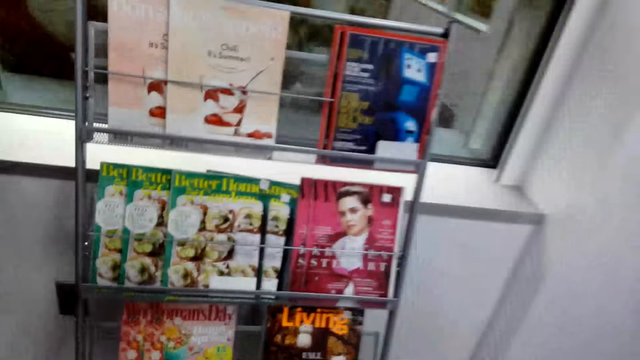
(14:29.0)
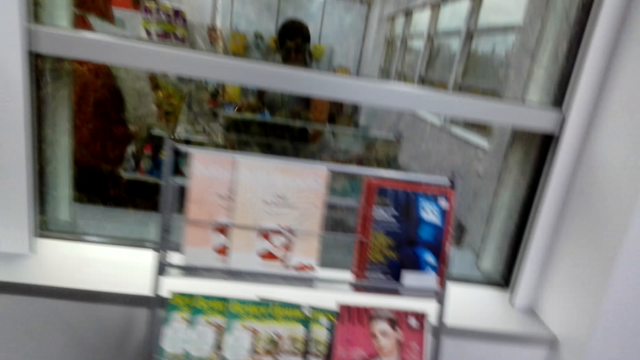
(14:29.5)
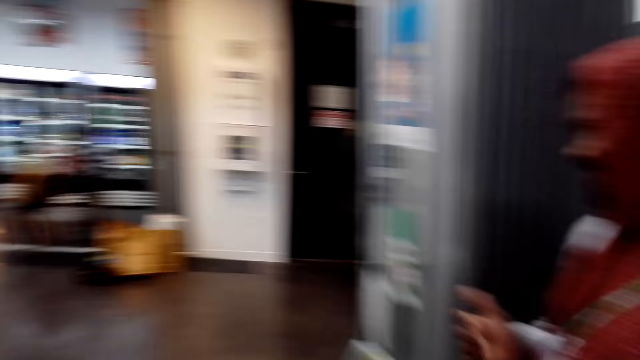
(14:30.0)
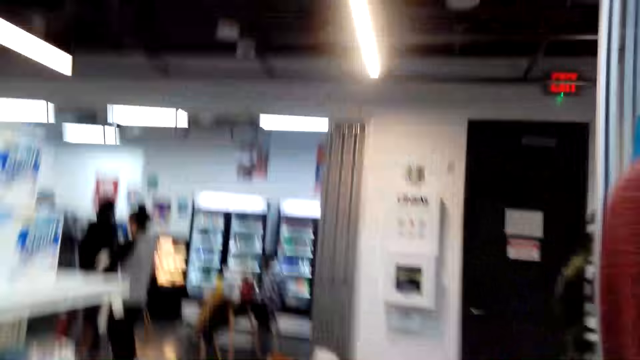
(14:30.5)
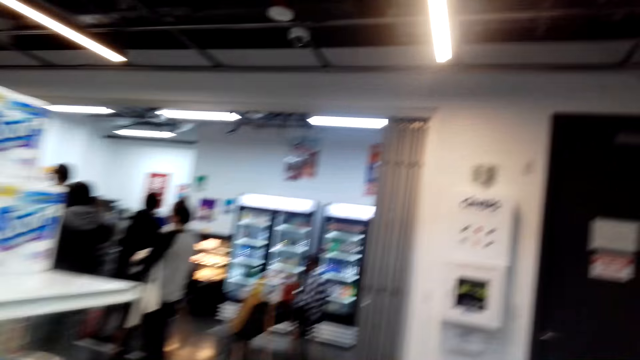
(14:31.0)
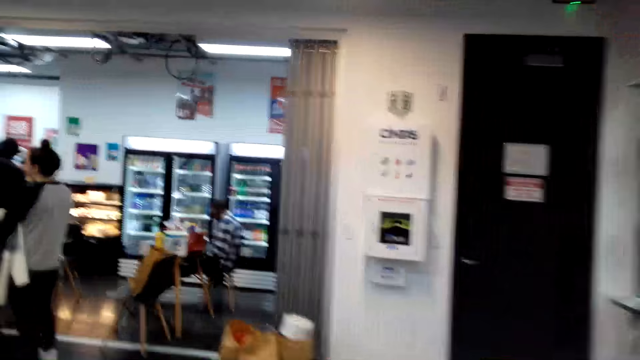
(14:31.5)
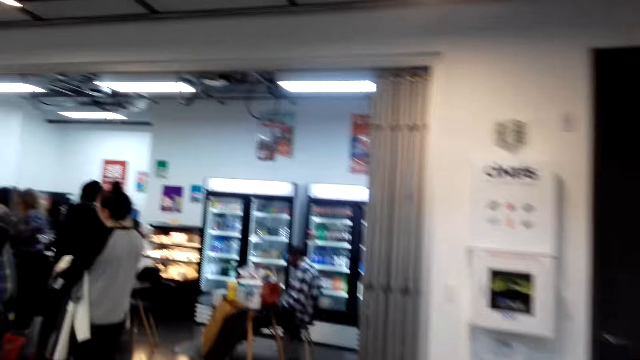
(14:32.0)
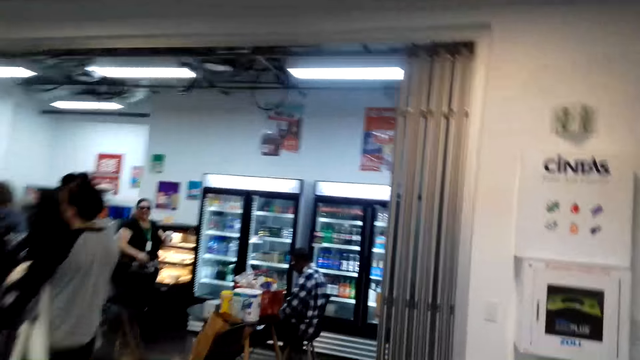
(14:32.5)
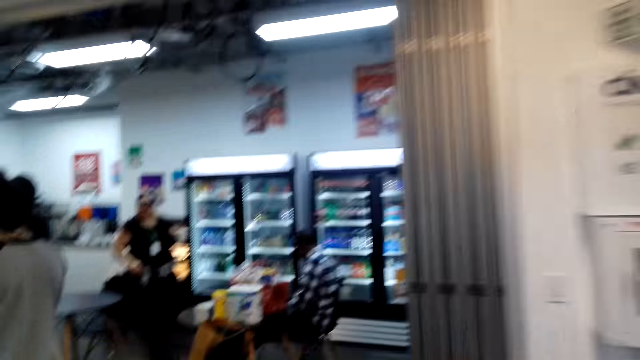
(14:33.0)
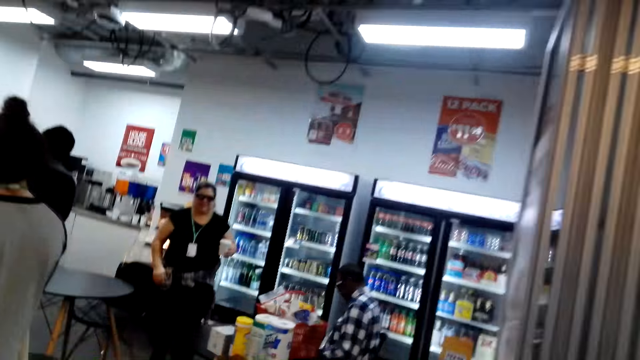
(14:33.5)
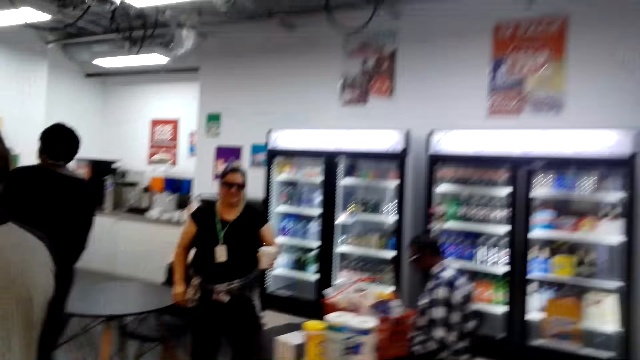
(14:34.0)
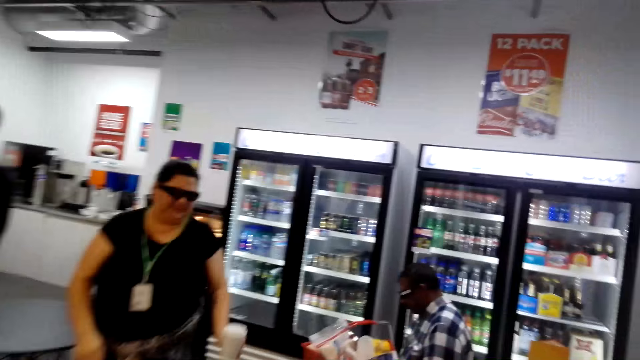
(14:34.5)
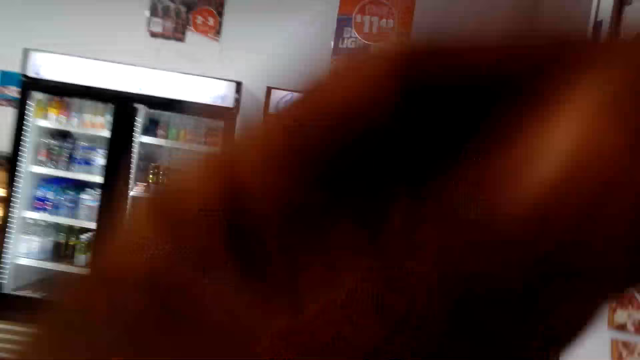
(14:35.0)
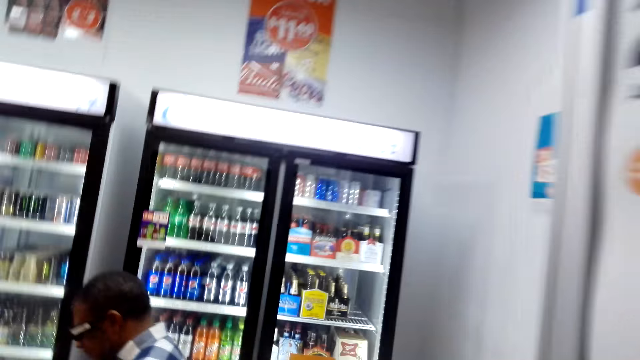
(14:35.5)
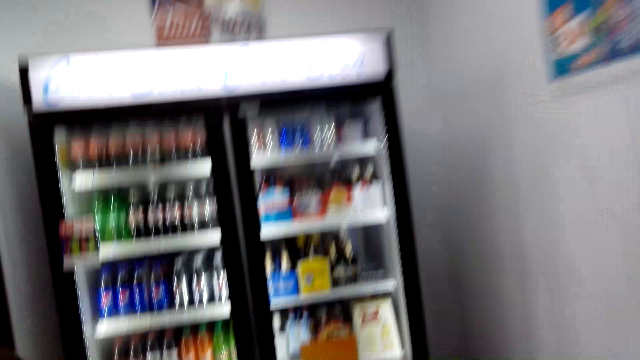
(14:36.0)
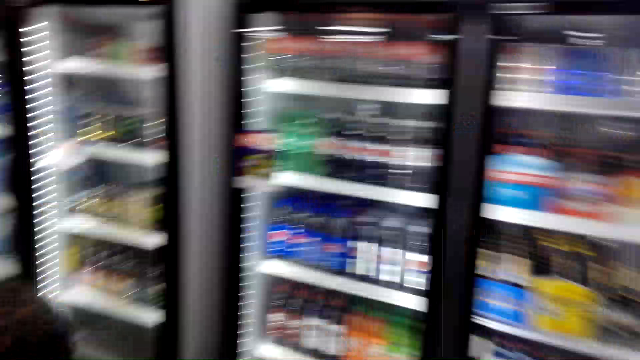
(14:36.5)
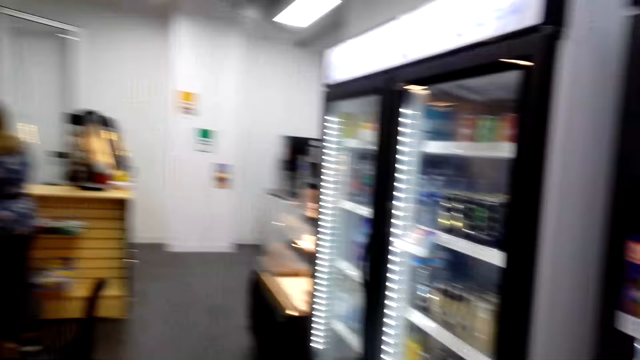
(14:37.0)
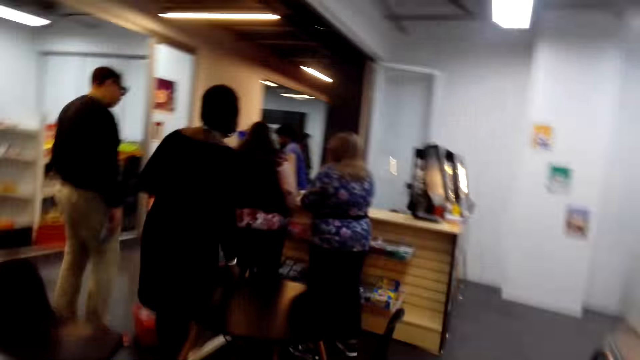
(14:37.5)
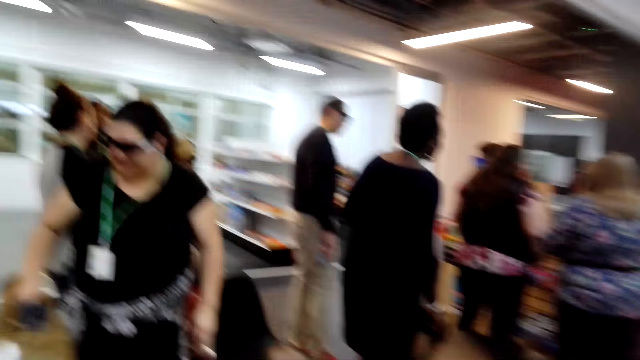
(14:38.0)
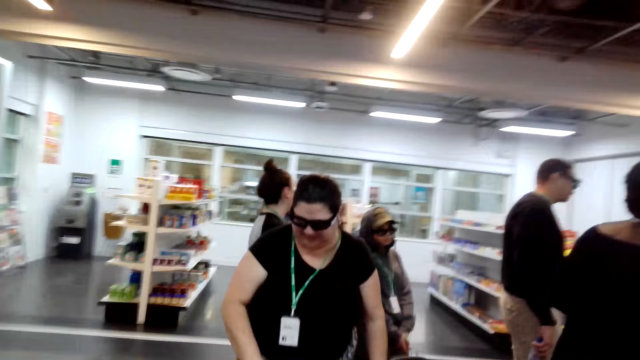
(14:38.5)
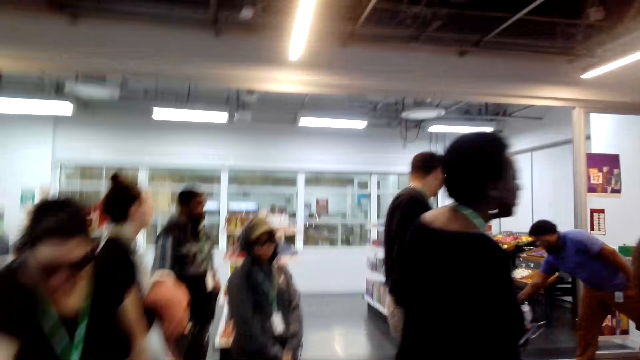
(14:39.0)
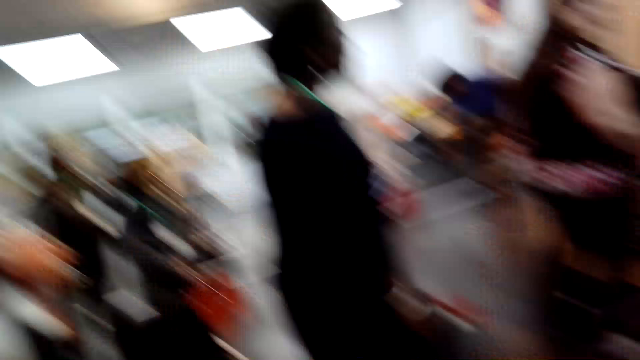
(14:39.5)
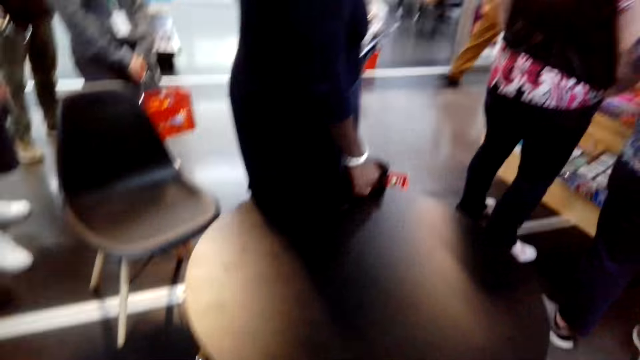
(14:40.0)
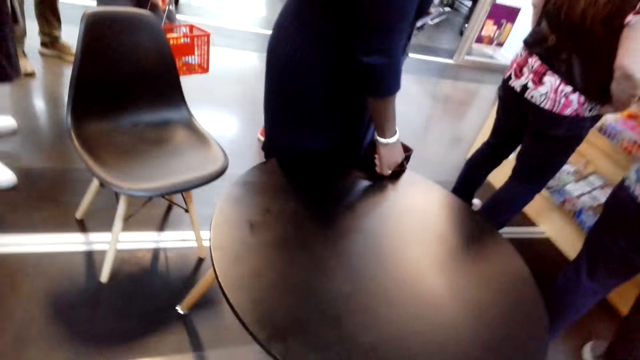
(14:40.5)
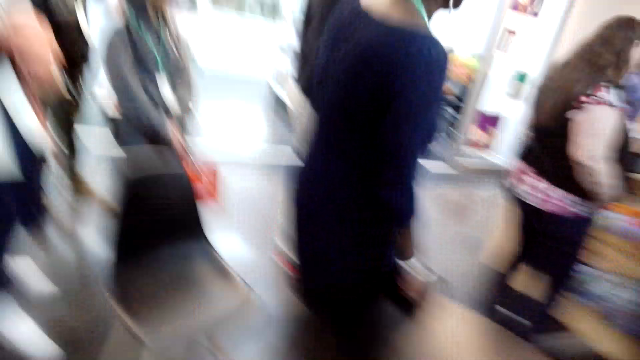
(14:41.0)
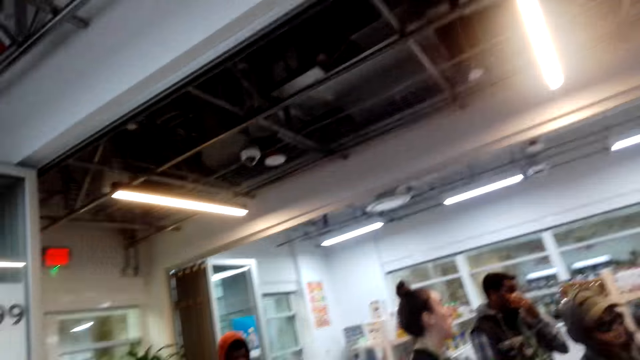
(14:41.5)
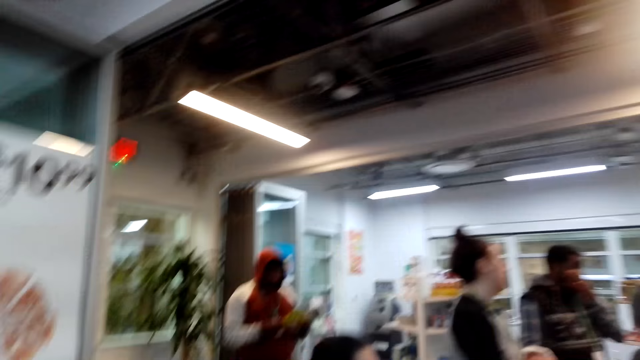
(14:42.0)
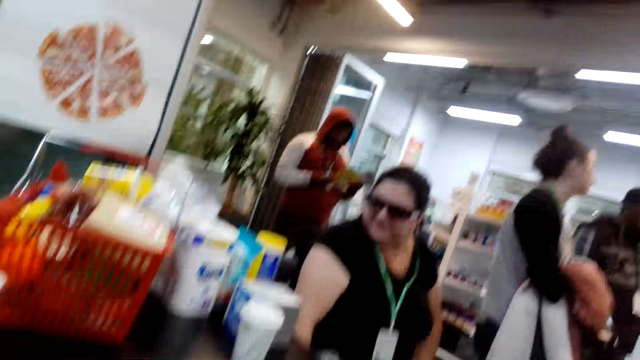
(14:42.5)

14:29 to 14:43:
The camera wearer looks at the magazines. They look around the mall and walk around the mall. They touch something. They walk around the mall. They sit on a chair.

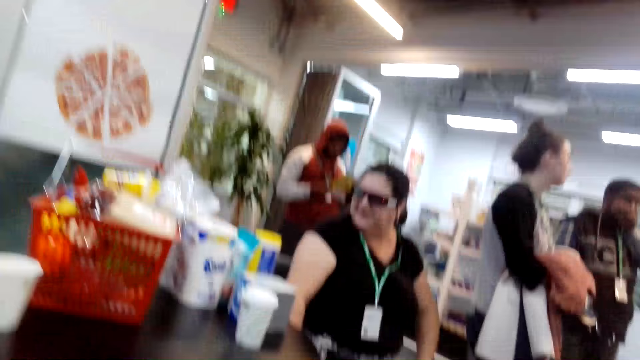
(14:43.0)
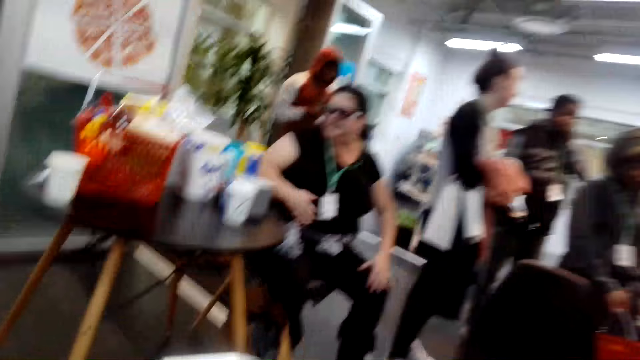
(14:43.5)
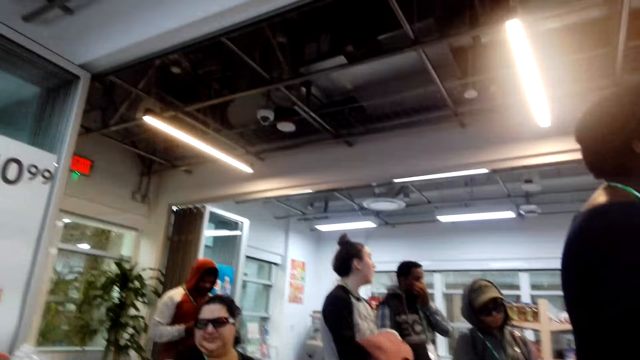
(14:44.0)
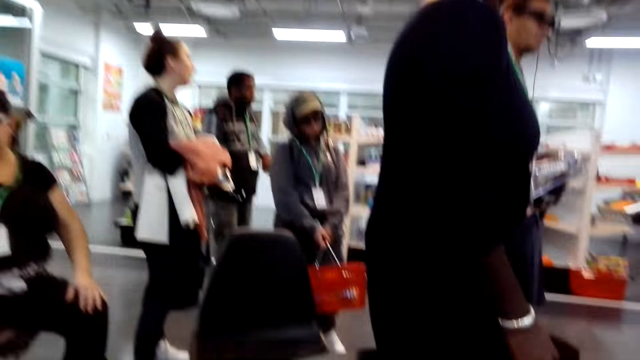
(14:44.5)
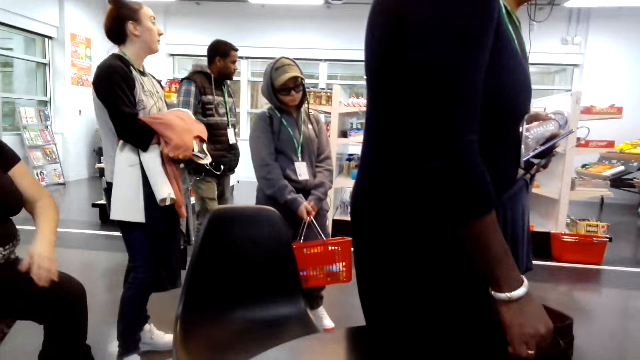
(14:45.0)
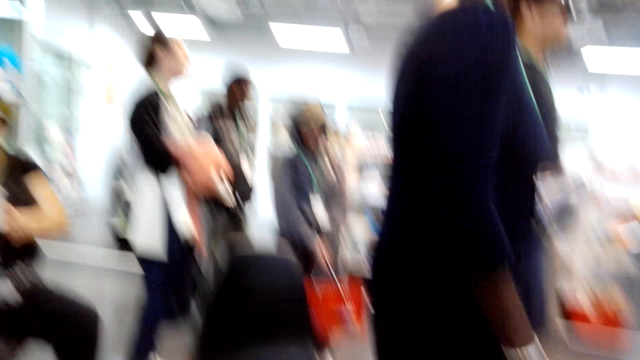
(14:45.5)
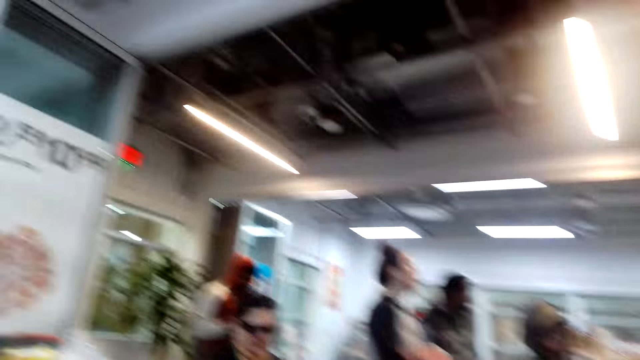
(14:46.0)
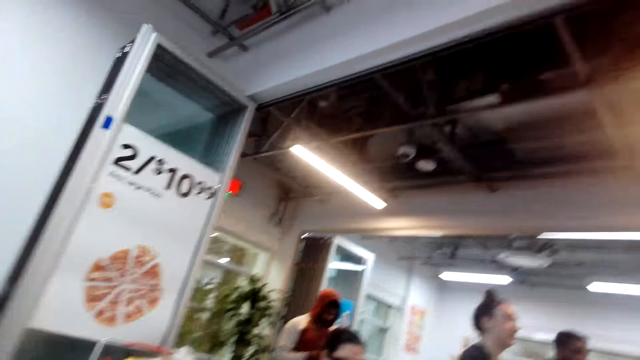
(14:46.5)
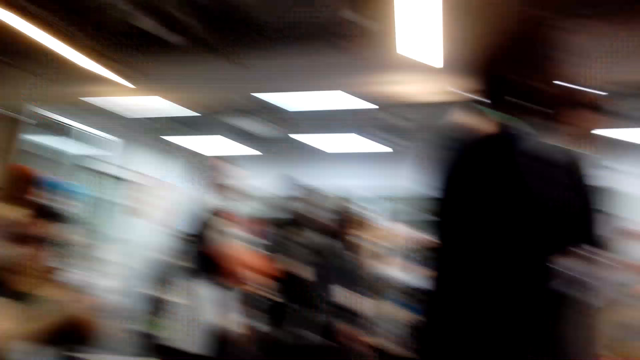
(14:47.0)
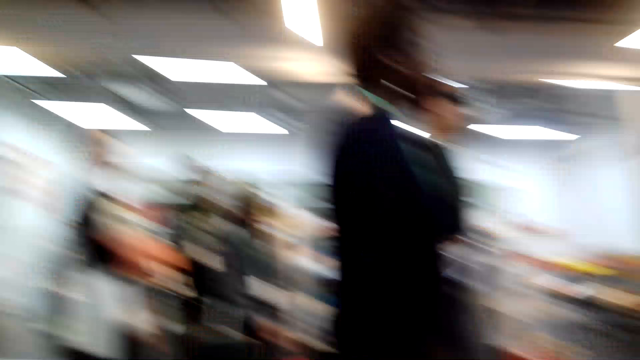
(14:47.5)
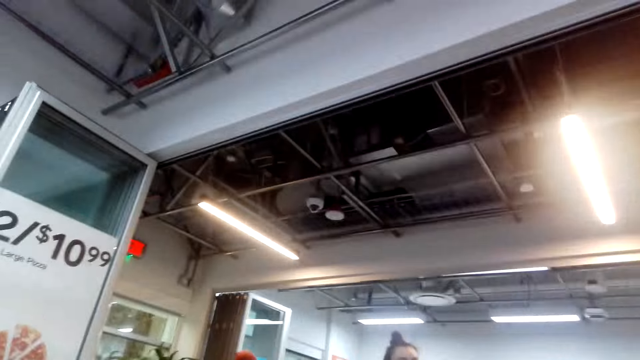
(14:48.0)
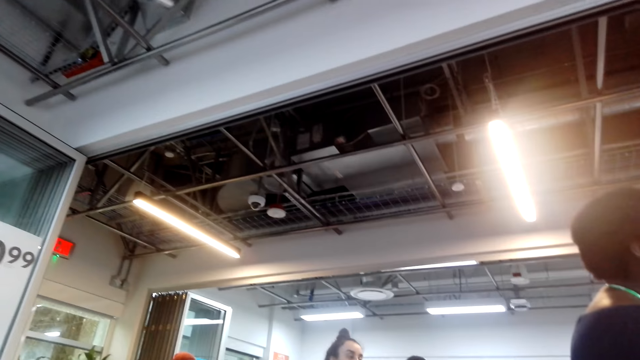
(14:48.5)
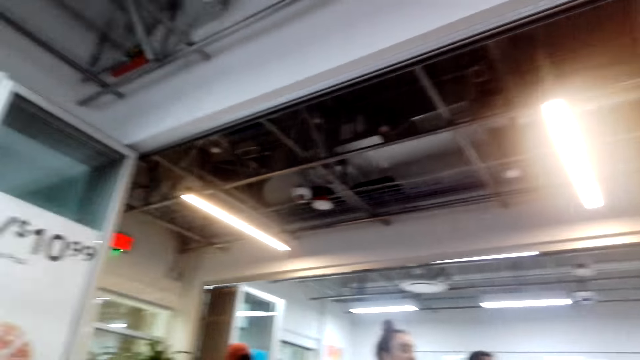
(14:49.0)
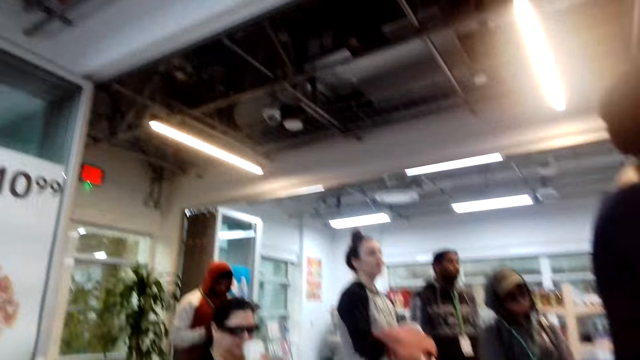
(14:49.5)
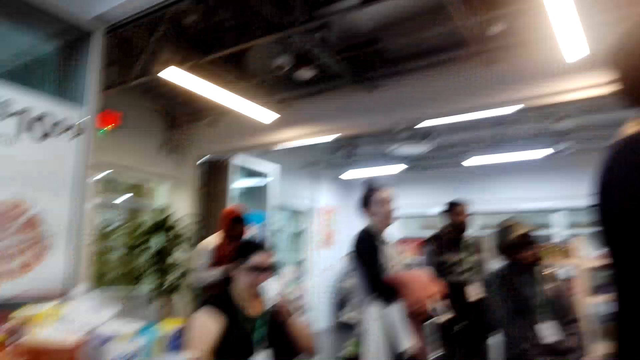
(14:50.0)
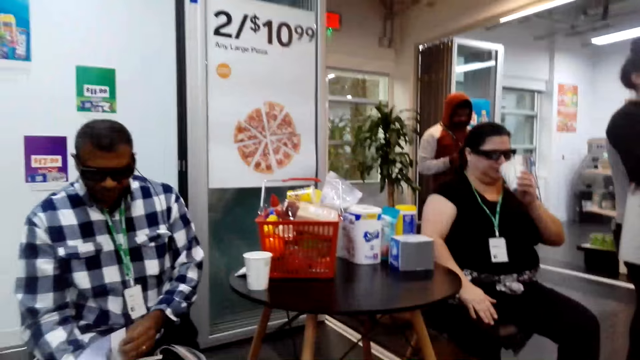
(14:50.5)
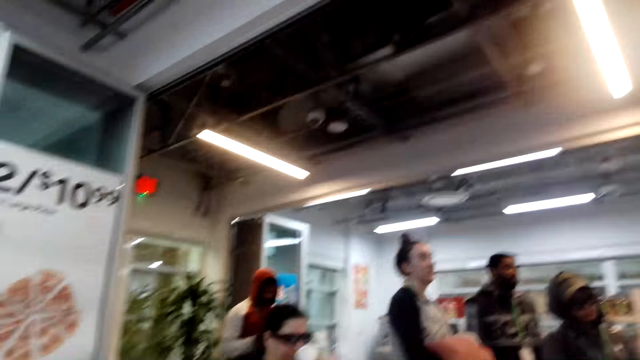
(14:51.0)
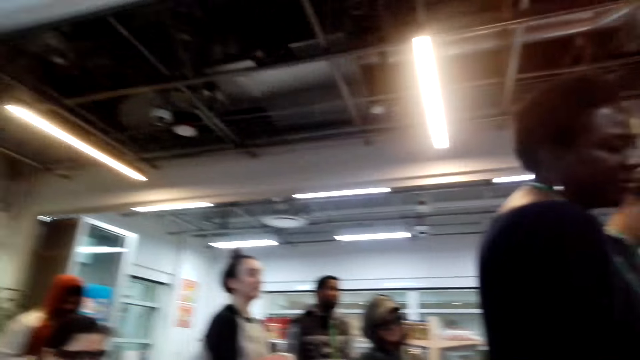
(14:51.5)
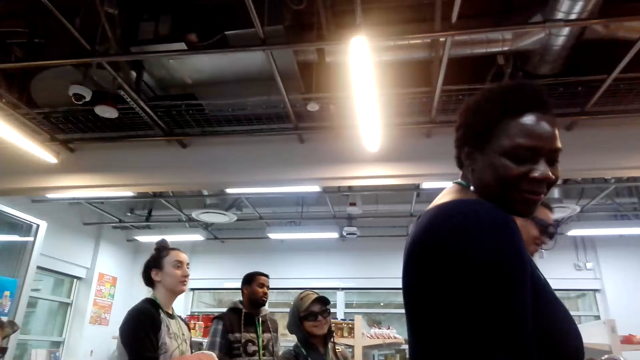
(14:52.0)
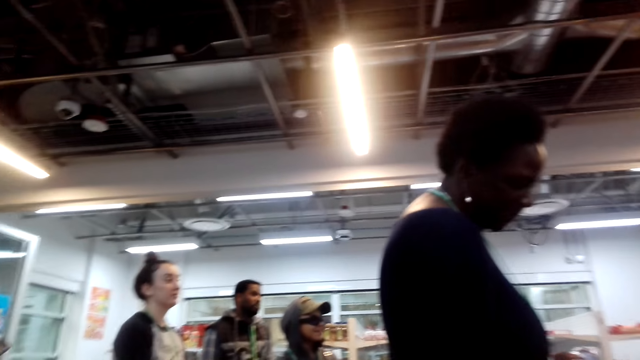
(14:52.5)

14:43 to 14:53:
A man stands in the mall. The camera wearer looks around the mall.
